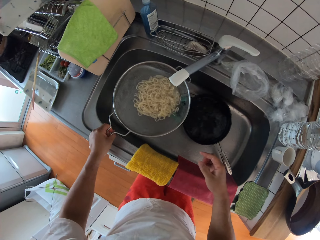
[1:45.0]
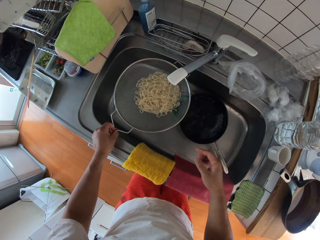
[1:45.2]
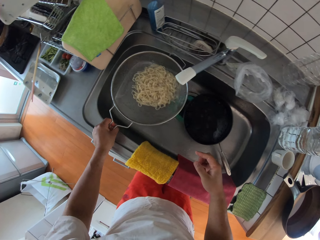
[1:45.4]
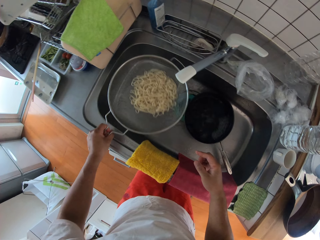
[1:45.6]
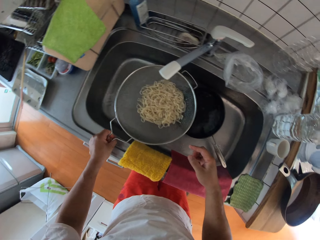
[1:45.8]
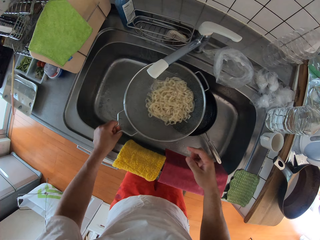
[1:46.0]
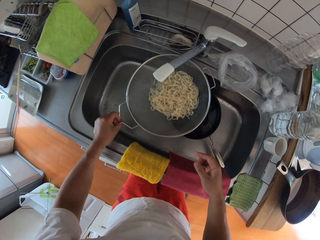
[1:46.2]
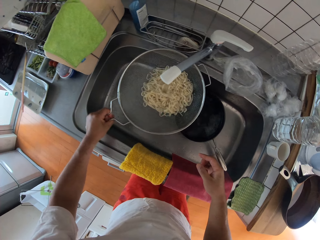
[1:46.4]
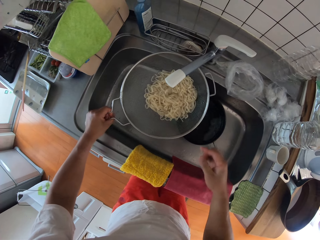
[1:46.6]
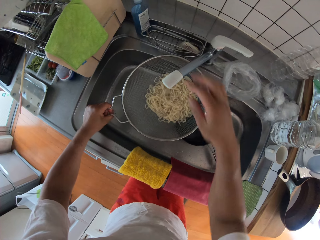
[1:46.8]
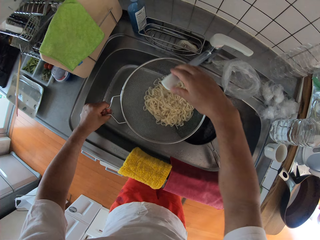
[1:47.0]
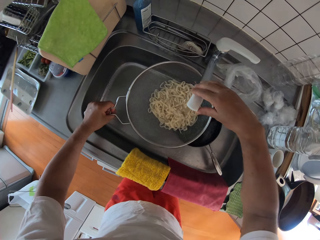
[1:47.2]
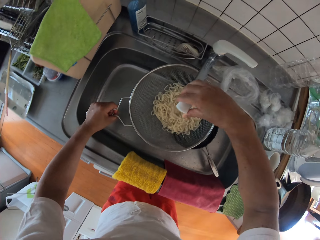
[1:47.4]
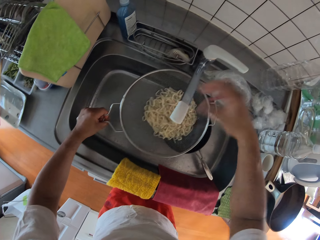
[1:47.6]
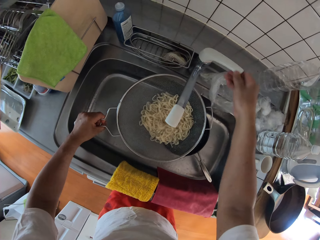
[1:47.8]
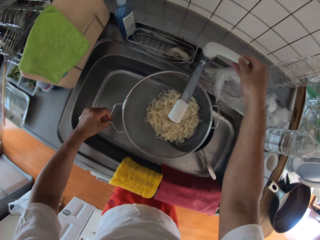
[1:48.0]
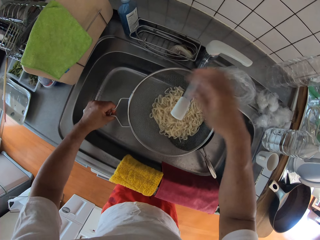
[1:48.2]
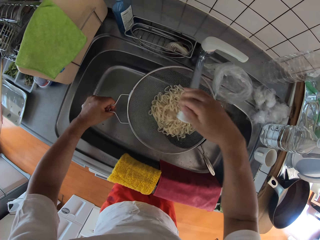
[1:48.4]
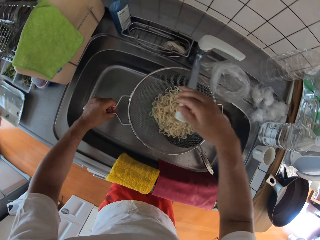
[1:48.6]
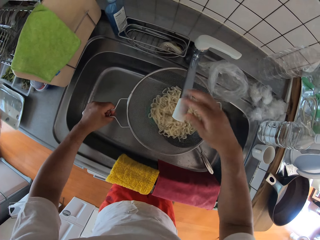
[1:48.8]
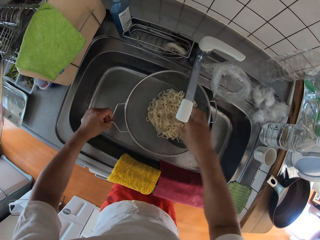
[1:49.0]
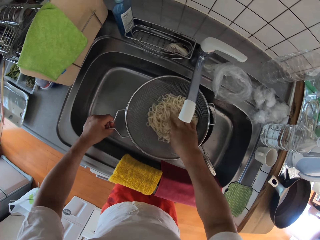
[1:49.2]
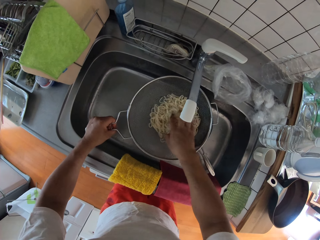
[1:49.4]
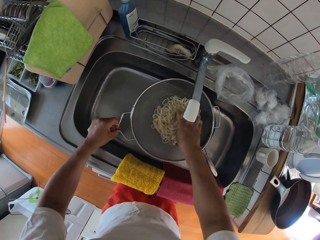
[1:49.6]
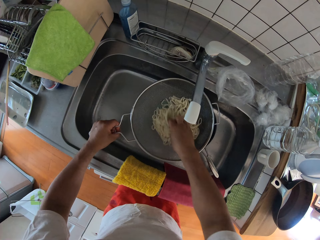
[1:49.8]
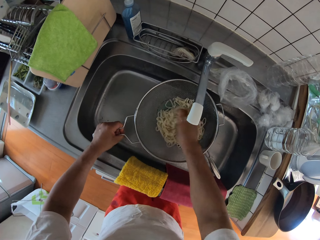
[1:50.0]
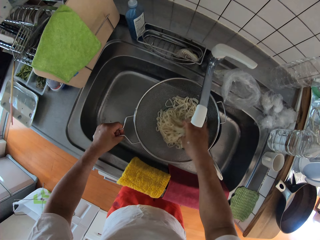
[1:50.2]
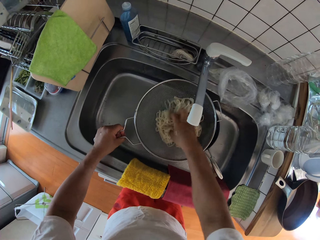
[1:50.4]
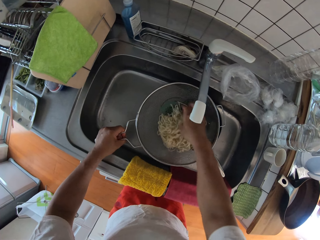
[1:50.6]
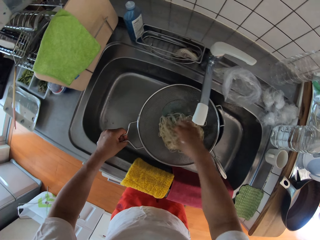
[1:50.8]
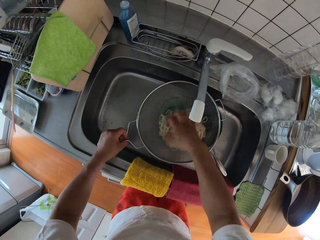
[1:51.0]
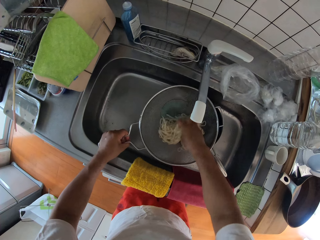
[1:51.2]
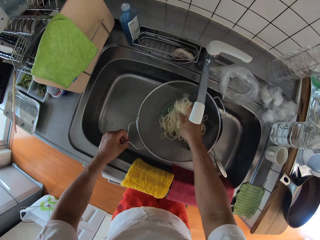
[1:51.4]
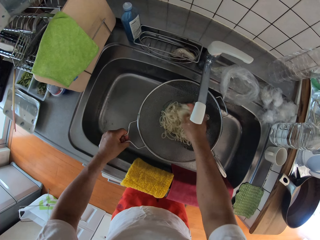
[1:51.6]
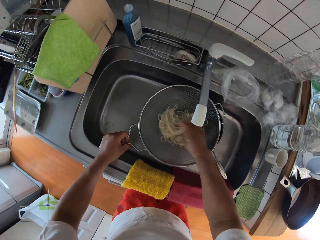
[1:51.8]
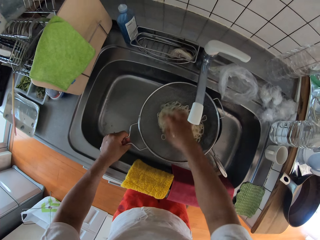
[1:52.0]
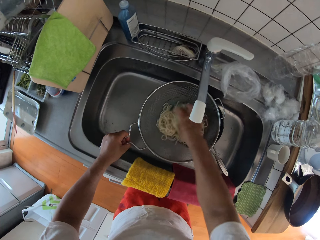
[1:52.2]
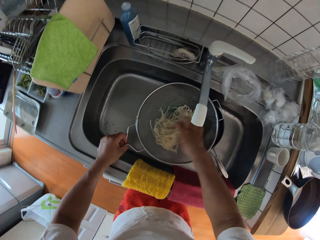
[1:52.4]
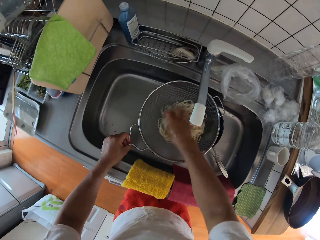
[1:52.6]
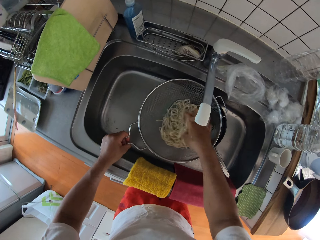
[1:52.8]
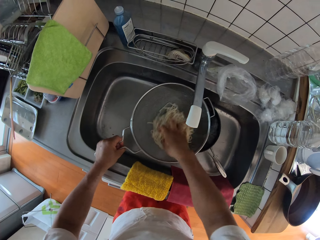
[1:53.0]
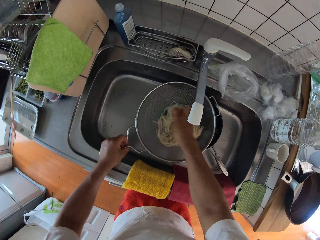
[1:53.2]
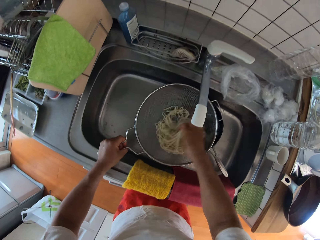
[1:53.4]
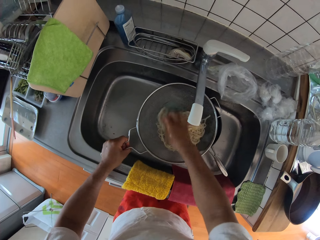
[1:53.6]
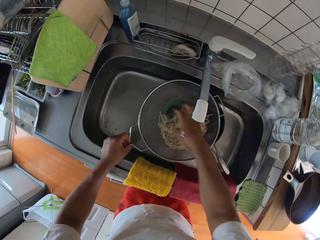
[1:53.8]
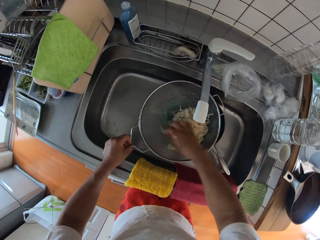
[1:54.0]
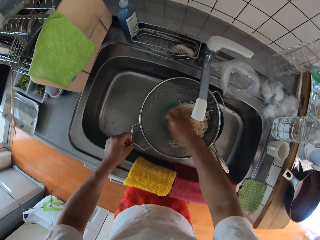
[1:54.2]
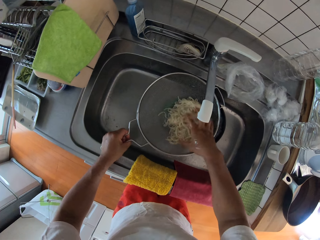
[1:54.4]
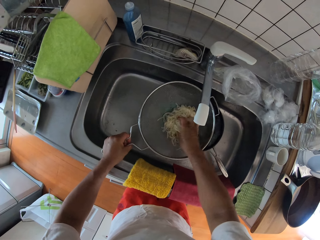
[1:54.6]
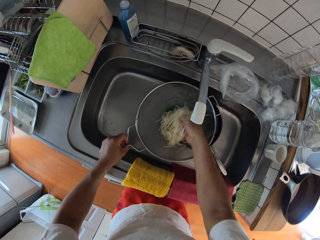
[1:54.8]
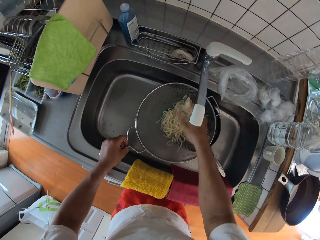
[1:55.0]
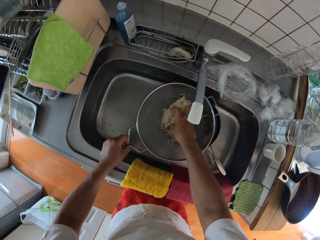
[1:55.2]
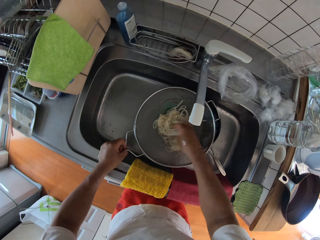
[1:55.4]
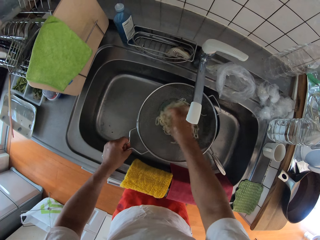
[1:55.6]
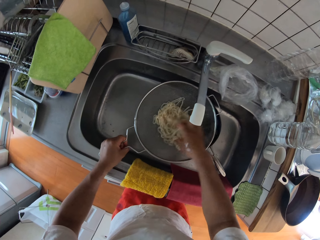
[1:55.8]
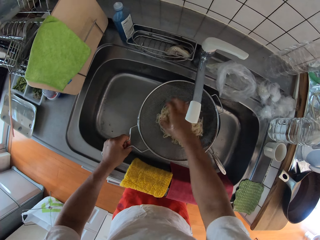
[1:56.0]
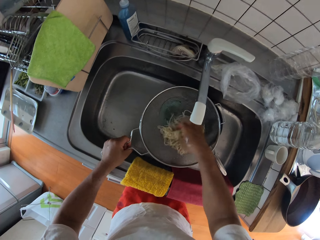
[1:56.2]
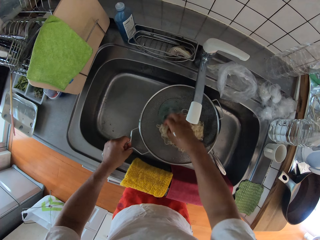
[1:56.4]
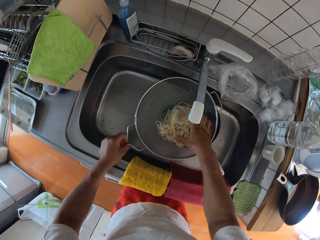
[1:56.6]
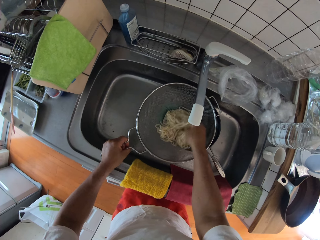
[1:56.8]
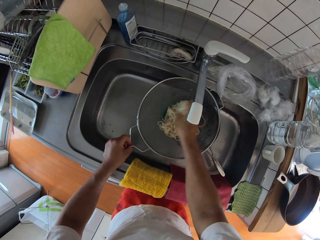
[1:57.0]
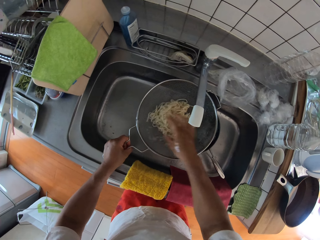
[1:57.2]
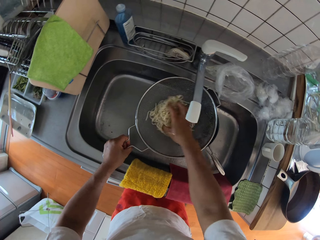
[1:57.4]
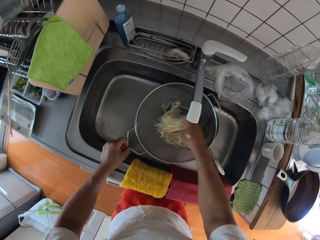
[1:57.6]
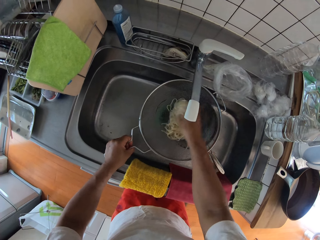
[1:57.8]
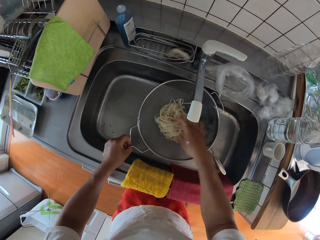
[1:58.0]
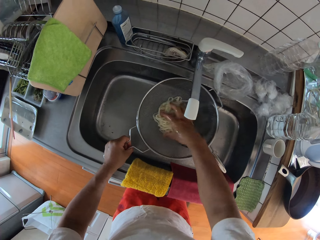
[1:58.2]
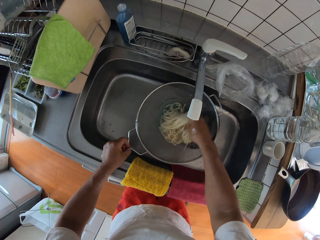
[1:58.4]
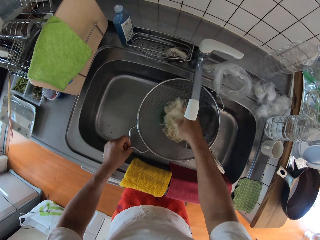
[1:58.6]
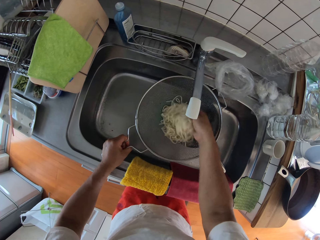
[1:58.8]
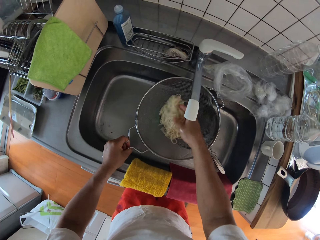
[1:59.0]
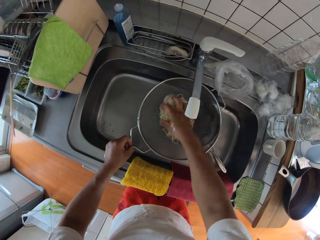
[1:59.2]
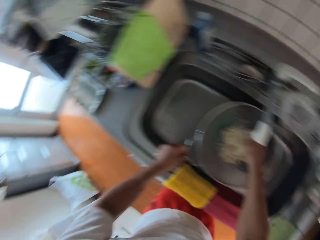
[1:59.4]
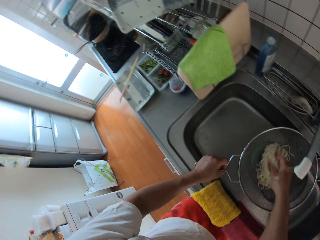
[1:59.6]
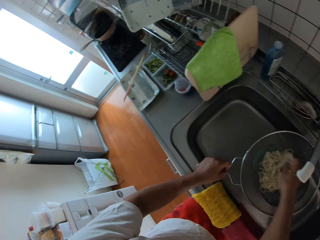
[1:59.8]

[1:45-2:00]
The camera wearer adjusts the water faucet. He touches the tap. He stirs the spaghetti with his hand. He runs water over the pasta.

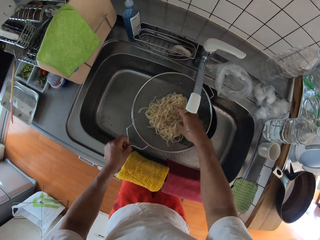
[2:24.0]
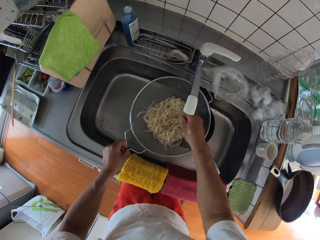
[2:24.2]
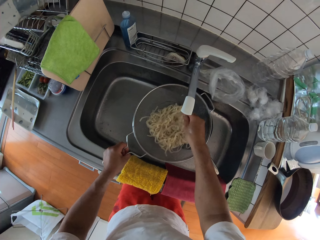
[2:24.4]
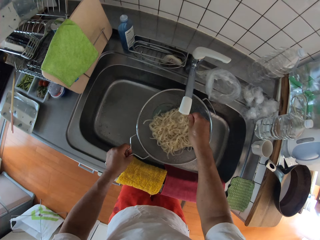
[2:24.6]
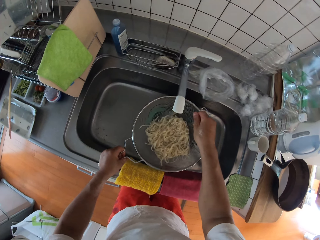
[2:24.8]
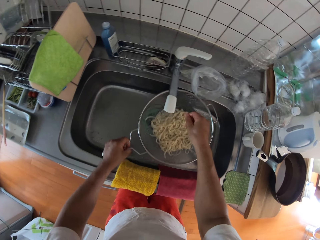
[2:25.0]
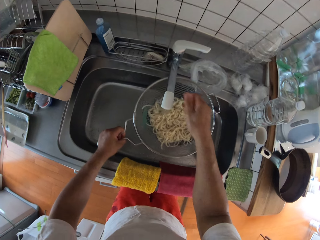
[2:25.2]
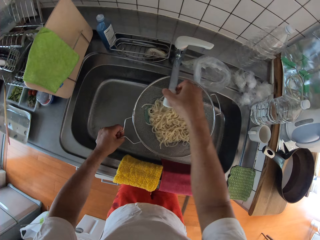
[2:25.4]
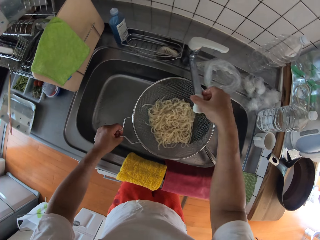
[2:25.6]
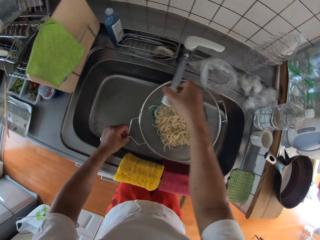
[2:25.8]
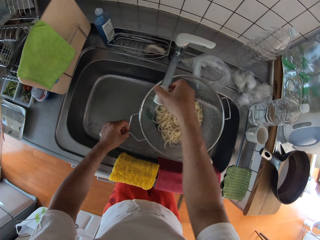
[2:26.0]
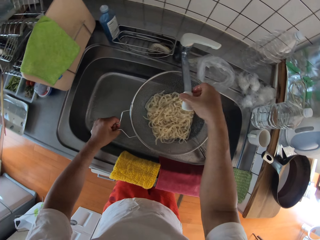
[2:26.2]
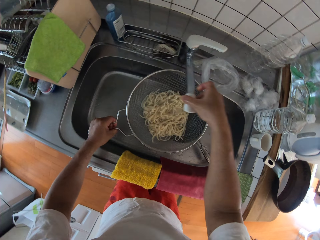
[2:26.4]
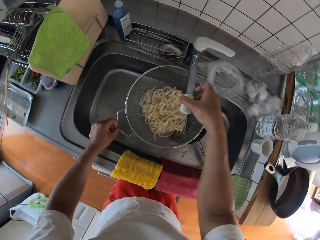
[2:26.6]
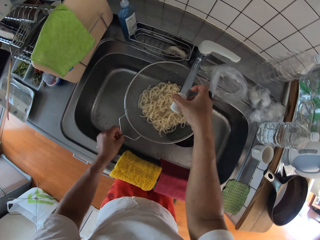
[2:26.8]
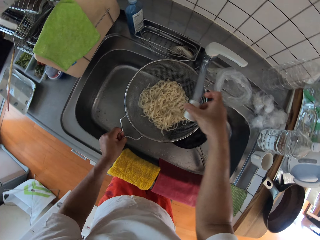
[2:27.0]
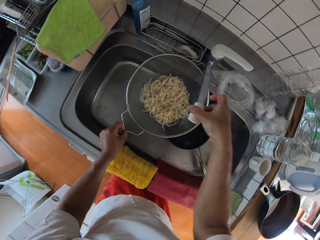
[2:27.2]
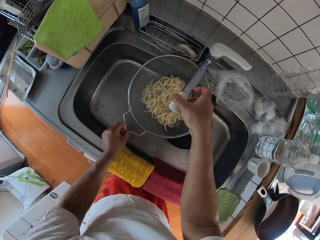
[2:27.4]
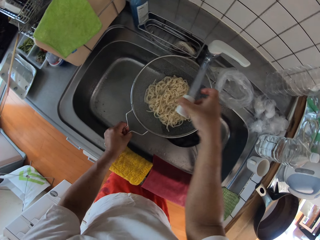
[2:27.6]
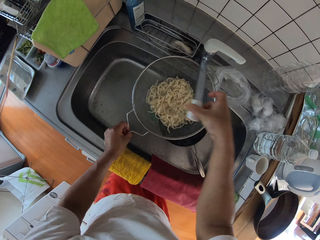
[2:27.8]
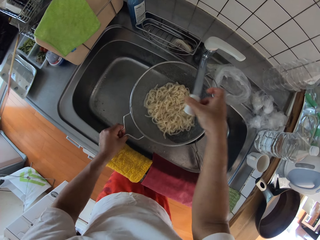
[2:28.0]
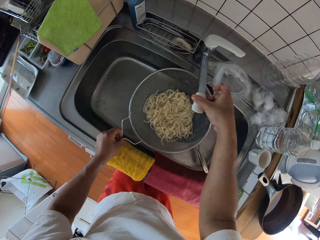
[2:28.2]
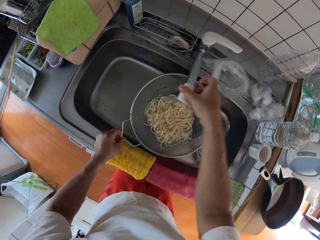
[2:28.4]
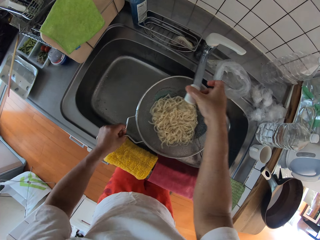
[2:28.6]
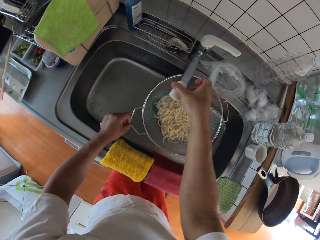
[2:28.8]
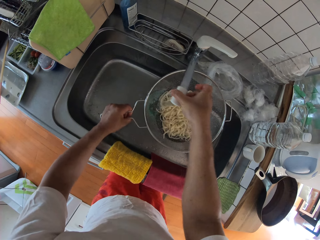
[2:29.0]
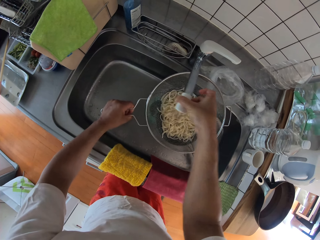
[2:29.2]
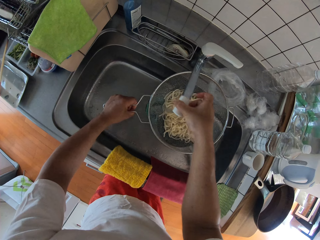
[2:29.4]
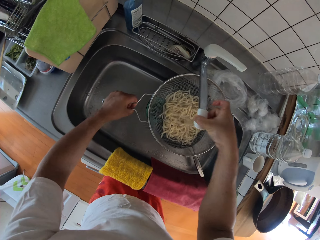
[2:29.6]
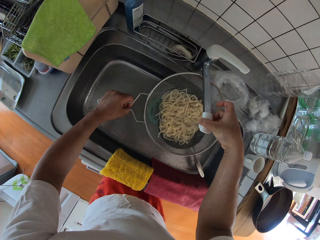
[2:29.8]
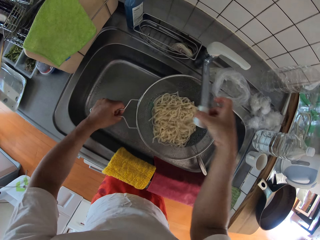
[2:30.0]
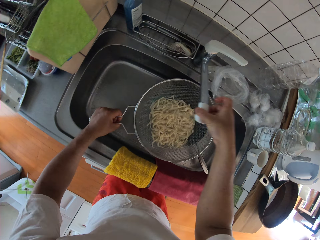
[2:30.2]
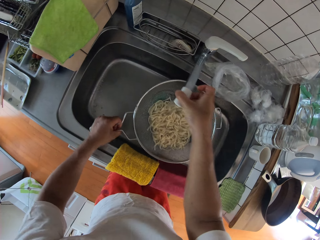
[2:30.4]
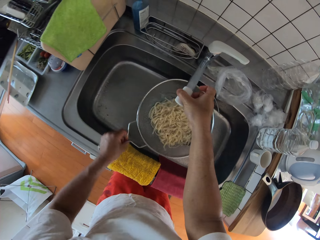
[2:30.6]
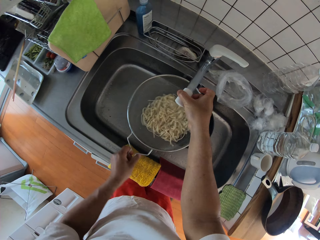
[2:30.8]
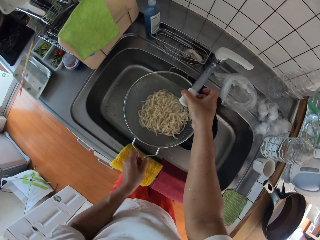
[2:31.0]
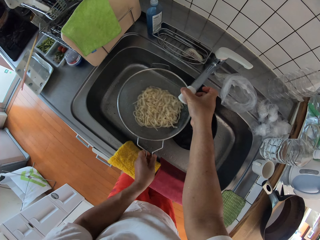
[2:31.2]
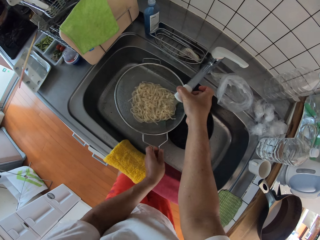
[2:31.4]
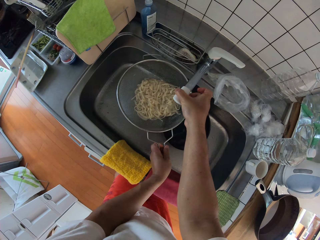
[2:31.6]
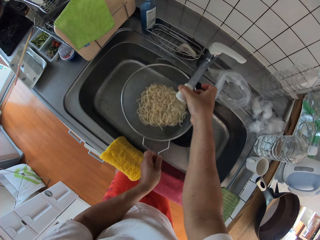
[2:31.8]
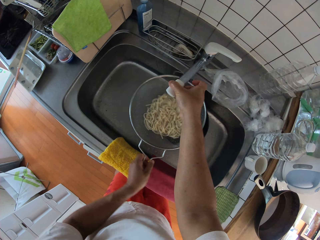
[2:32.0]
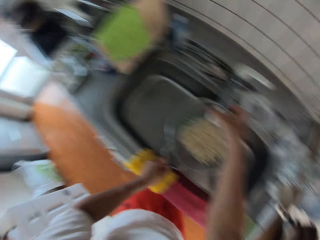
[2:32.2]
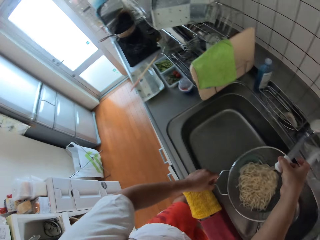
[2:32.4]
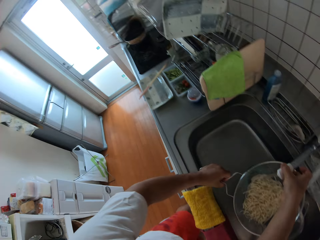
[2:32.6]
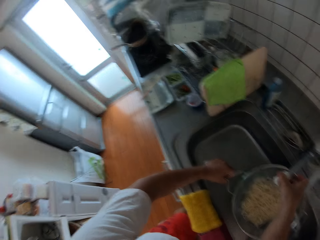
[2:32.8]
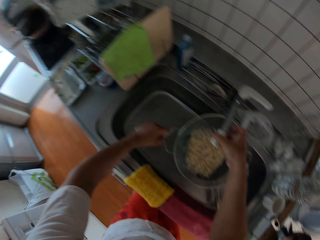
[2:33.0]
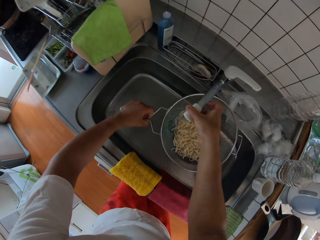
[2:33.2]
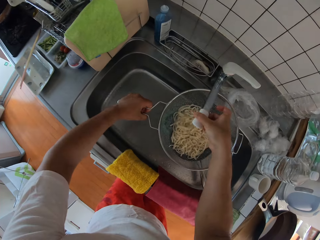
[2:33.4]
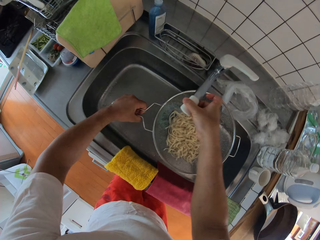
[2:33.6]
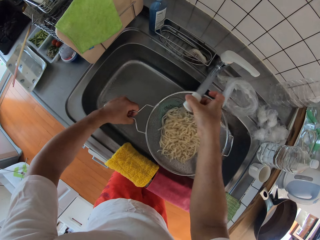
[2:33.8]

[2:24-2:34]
The camera wearer adjusts the water faucet. They run water over the pasta.
